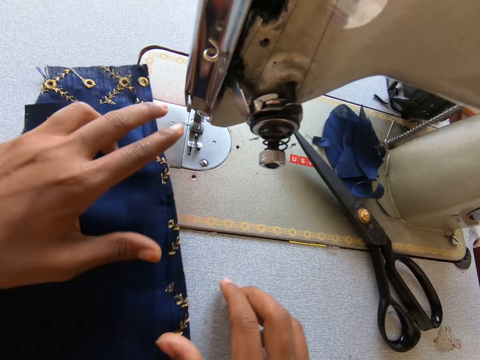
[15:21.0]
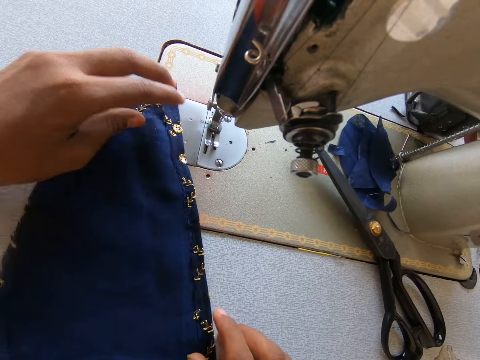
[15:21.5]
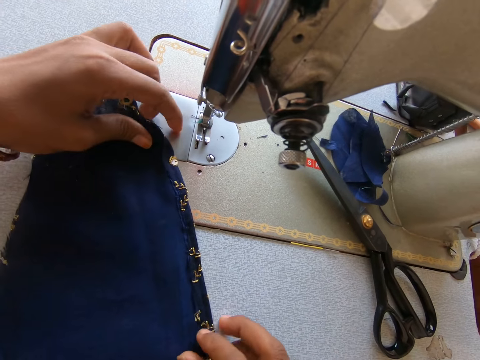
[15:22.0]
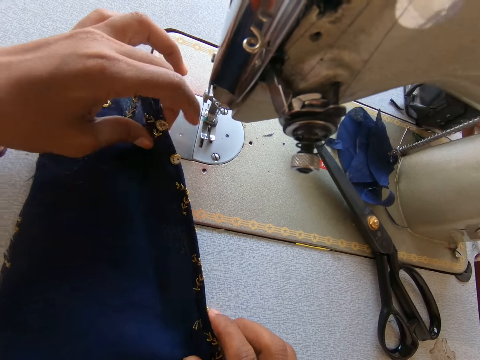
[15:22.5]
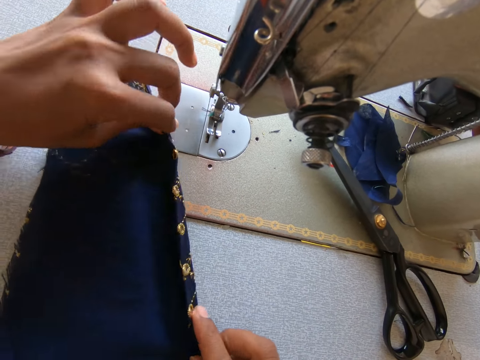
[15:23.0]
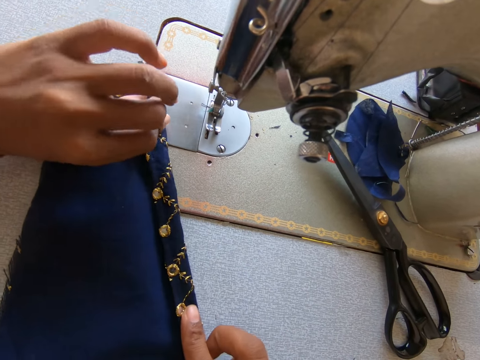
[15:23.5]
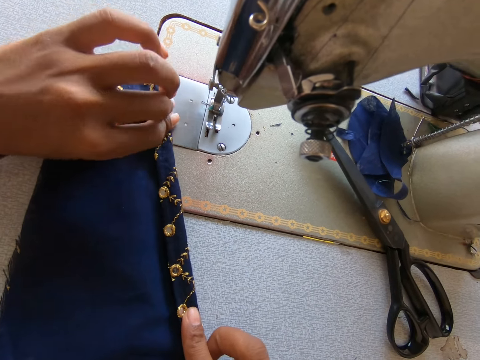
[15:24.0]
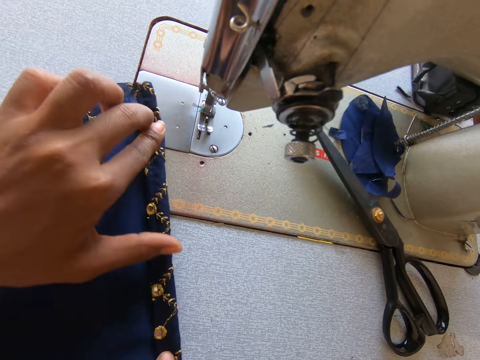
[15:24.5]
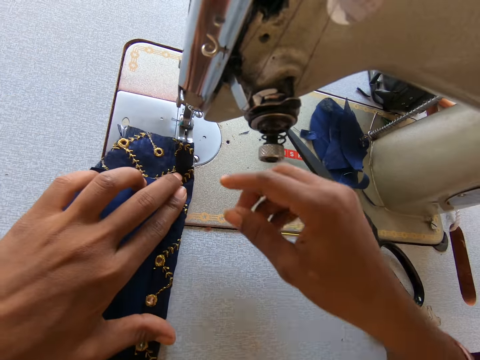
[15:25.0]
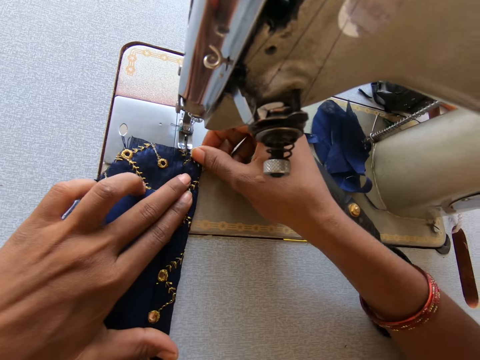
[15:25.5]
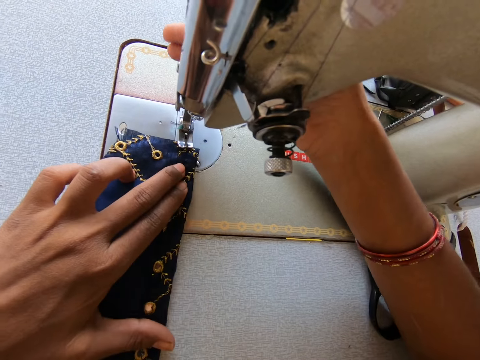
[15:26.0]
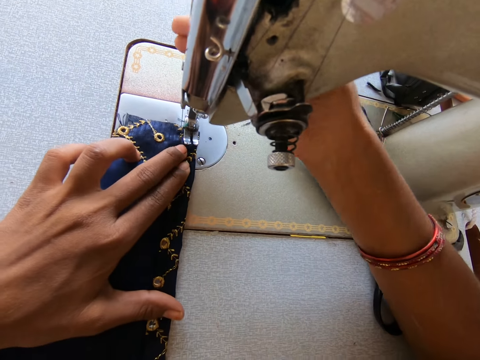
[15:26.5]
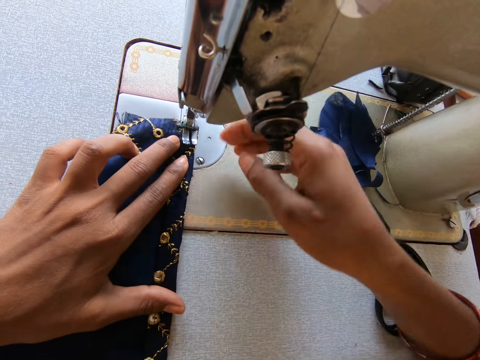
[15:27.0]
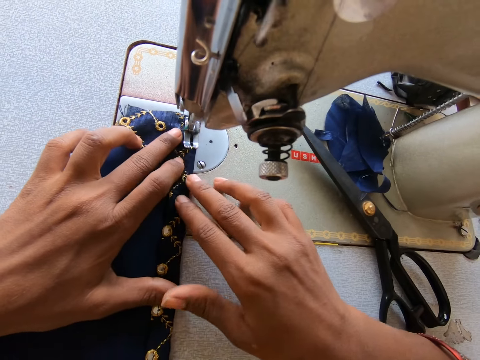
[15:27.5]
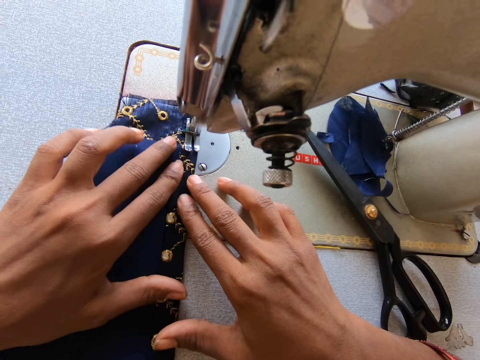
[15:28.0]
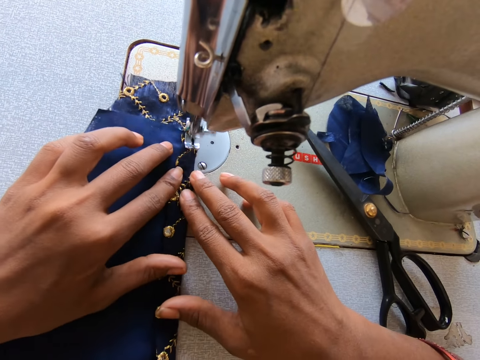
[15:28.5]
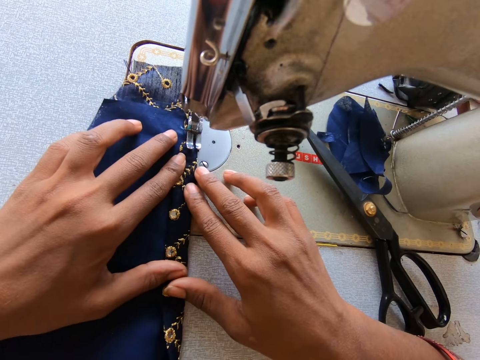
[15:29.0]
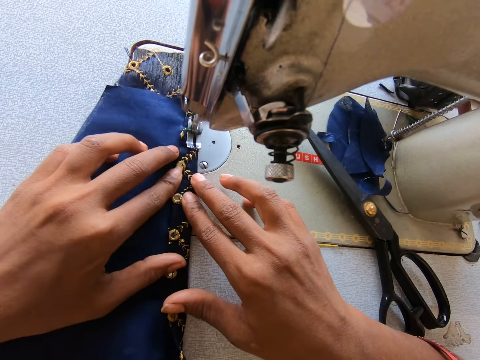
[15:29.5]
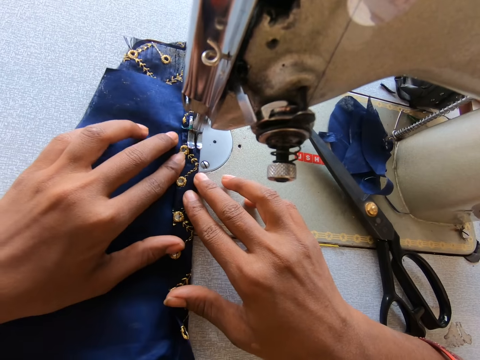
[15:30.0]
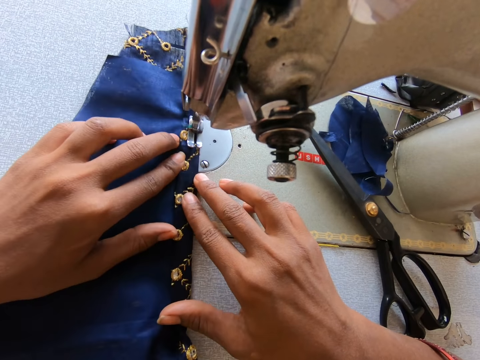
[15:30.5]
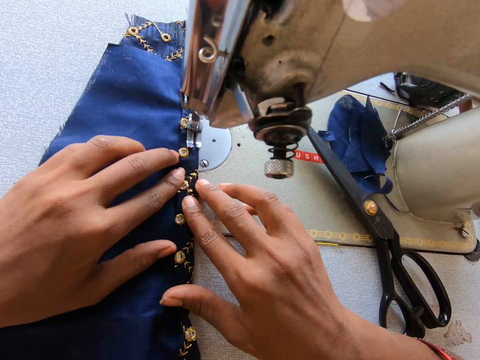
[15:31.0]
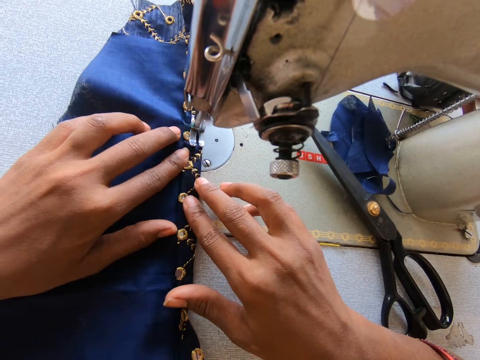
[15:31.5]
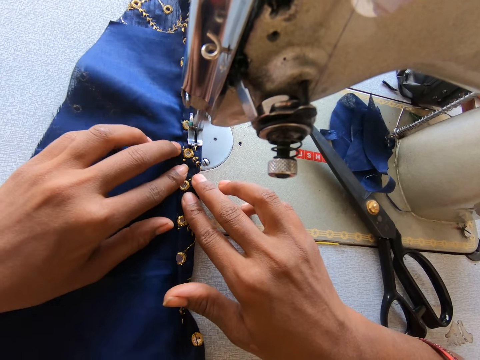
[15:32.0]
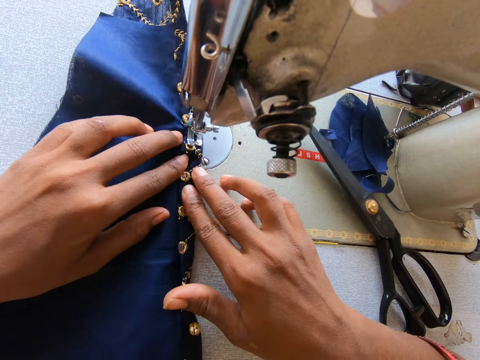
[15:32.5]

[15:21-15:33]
The camera wearer pulls the piece of cloth. They fold the piece of cloth. They lift the presser bar lifter. They put on the machine. They slide the piece of cloth on the sewing machine. They drop the presser bar lifter. They sew the piece of cloth.

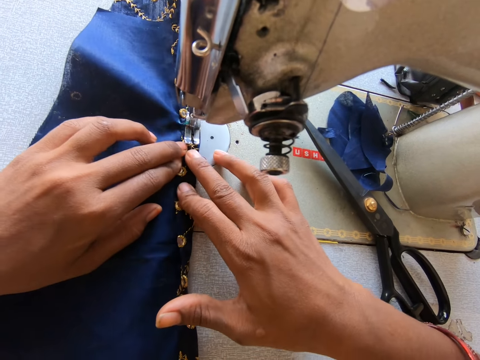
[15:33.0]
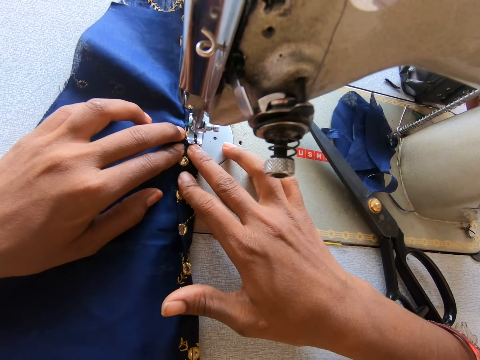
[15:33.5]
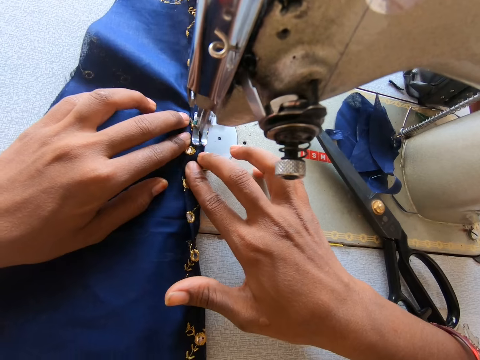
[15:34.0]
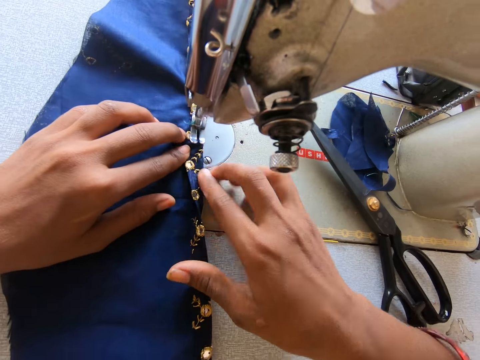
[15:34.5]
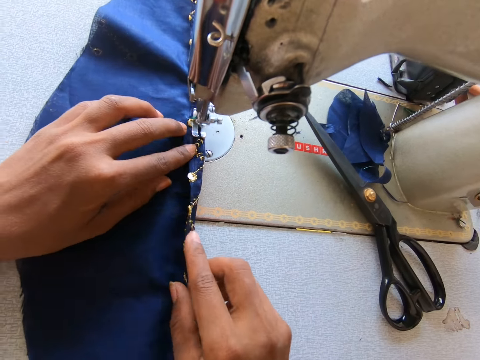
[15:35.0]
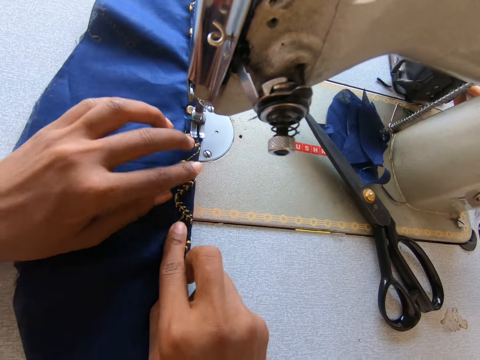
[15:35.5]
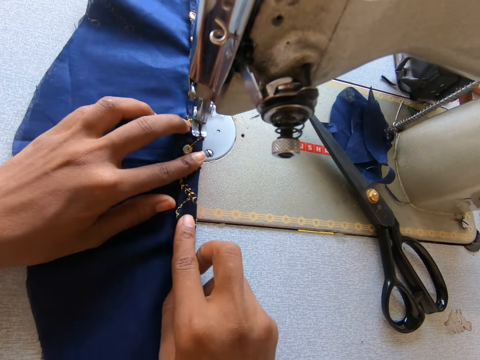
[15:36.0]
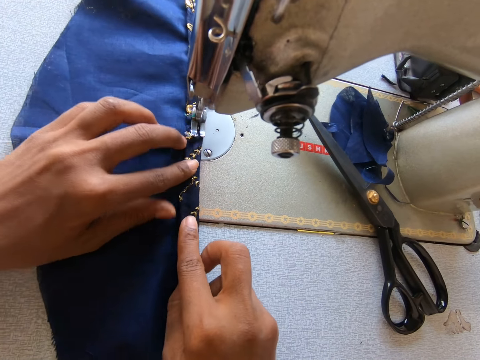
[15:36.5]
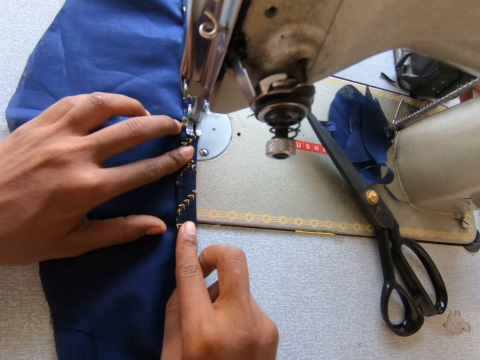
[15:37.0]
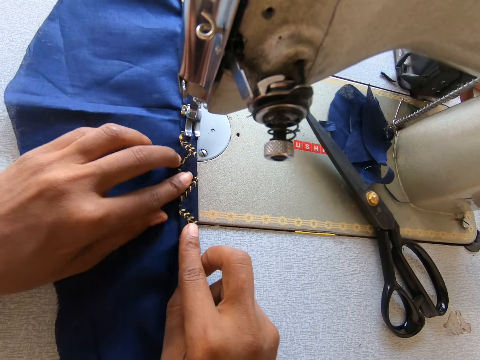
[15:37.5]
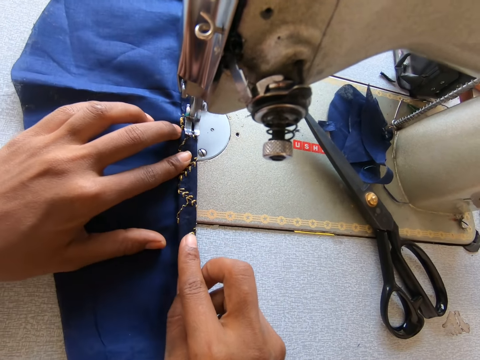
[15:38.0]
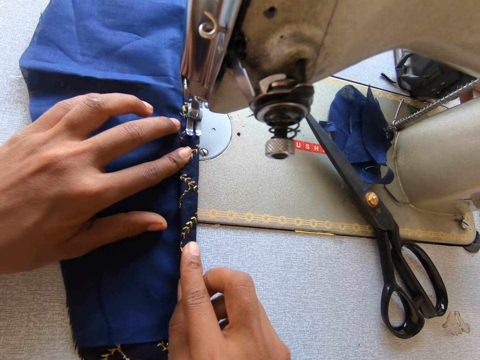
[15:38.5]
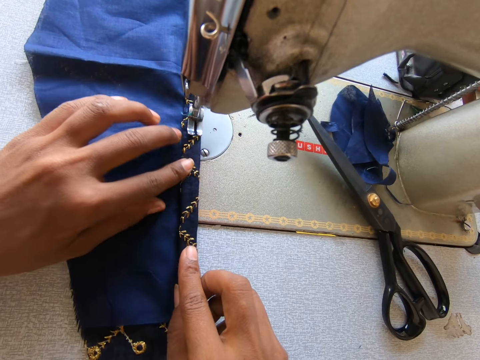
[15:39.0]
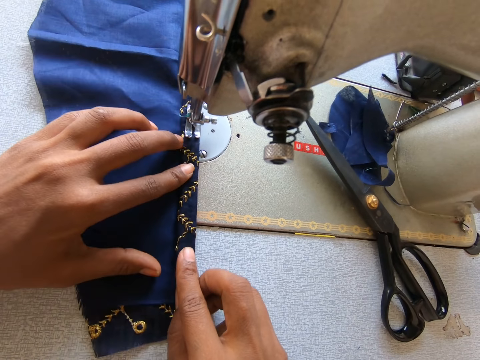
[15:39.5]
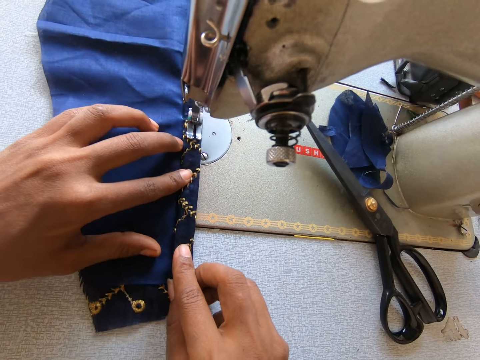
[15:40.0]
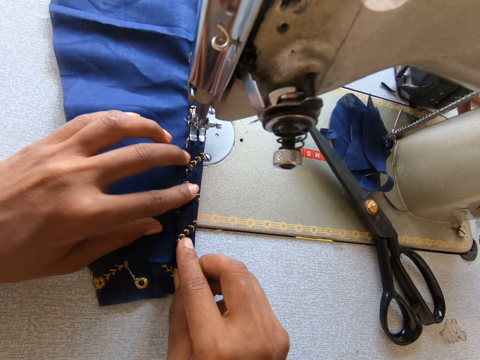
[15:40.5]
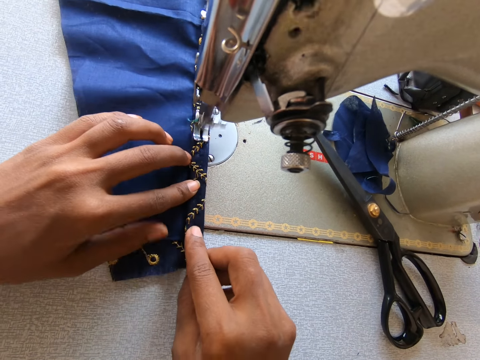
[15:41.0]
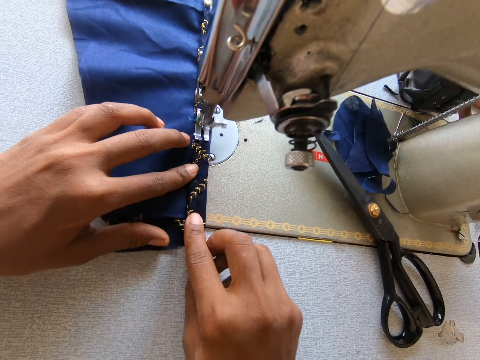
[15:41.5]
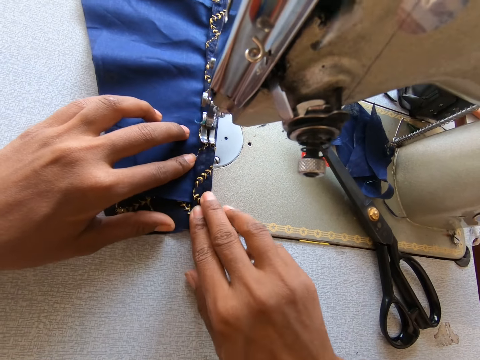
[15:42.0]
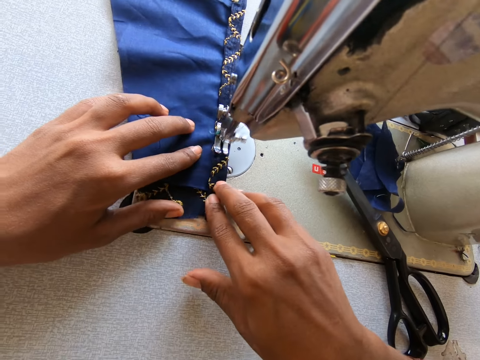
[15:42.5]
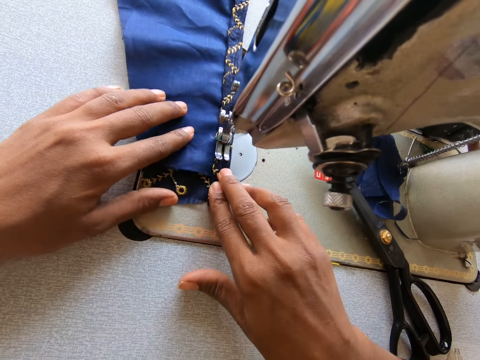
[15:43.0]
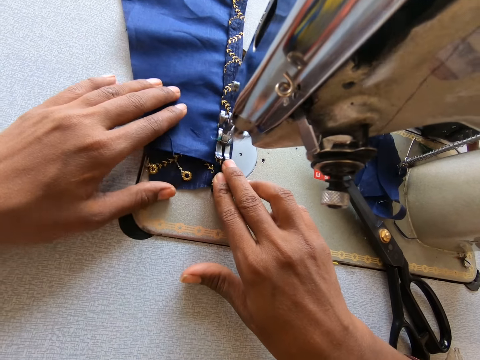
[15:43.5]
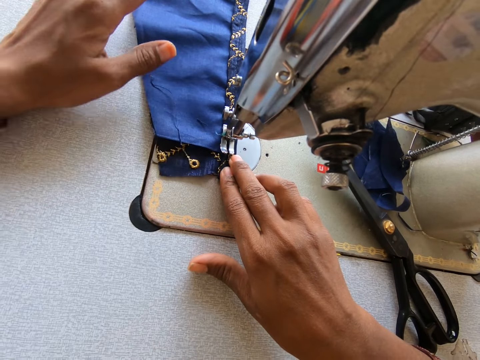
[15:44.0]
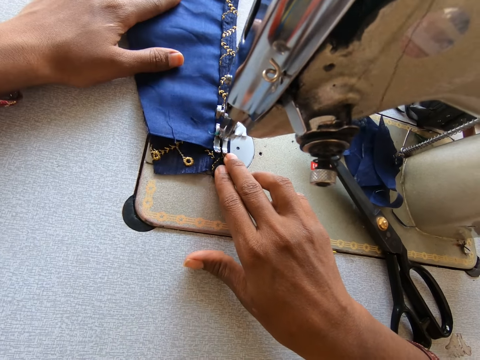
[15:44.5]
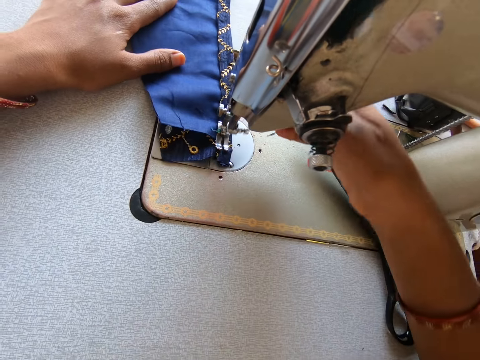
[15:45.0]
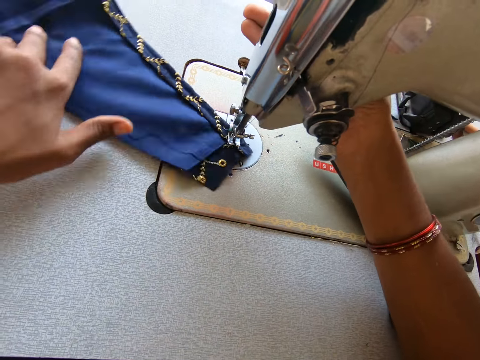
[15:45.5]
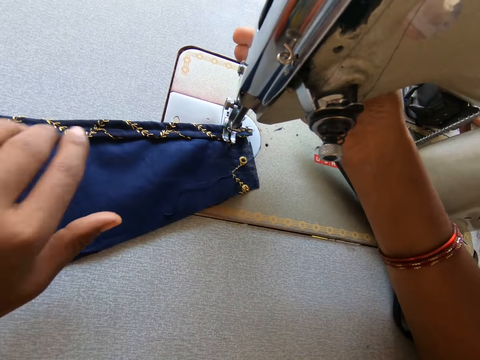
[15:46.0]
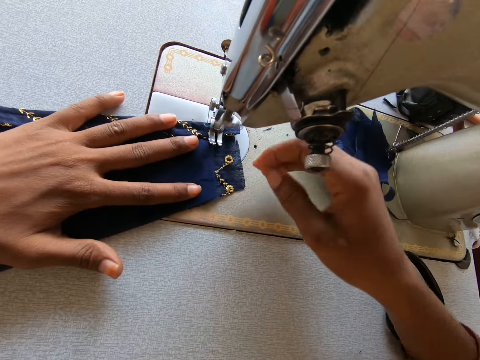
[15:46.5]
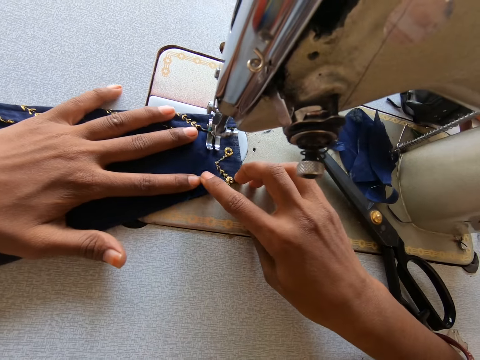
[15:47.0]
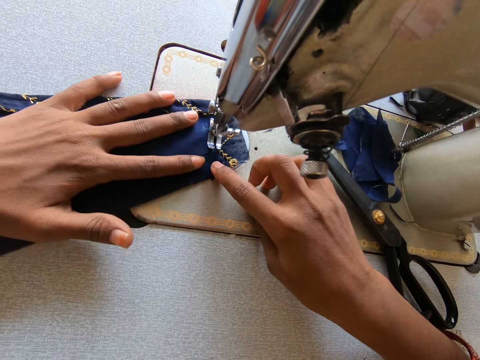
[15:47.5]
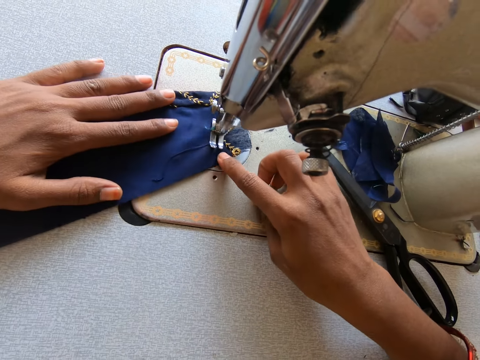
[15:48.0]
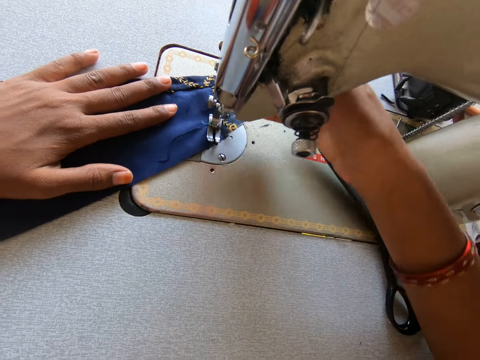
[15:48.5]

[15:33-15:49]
The camera wearer folds the piece of cloth and sews the piece of cloth. They stop the machine. They turn the piece of cloth. They lift the presser bar lifter. They drop the presser bar lifter. They sew the piece of cloth.
